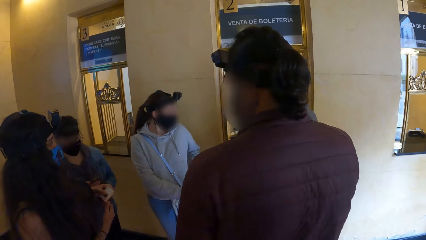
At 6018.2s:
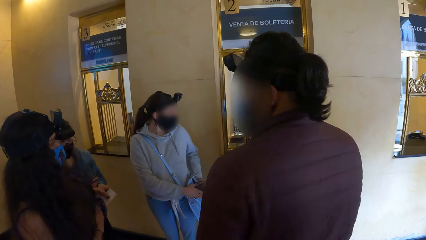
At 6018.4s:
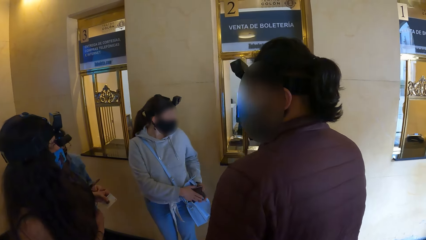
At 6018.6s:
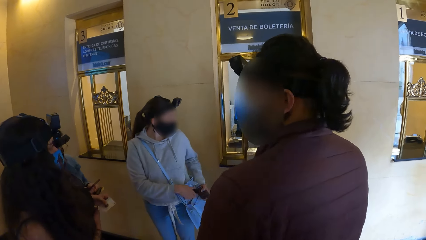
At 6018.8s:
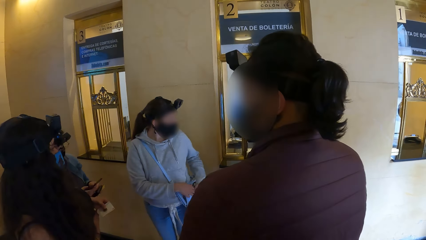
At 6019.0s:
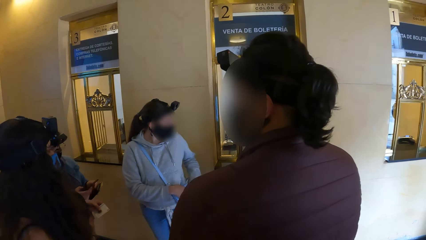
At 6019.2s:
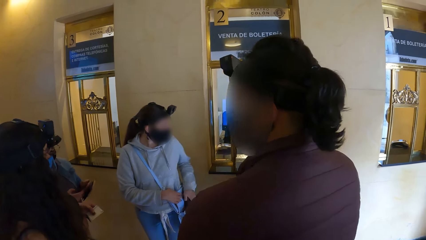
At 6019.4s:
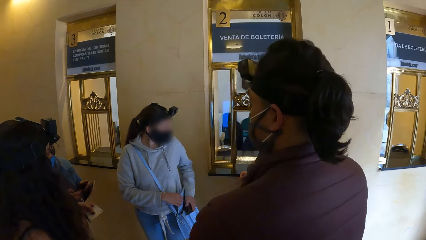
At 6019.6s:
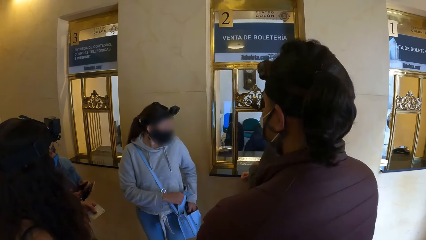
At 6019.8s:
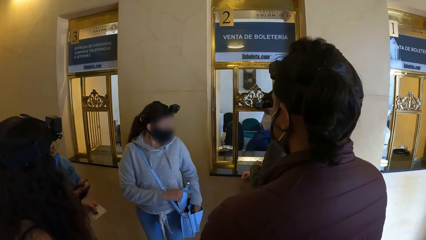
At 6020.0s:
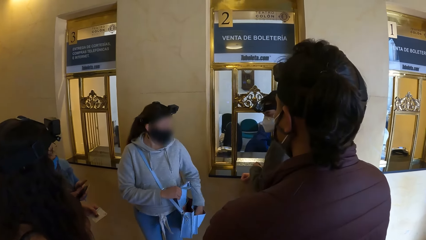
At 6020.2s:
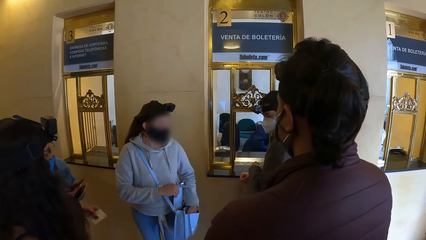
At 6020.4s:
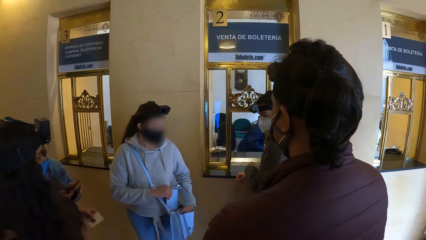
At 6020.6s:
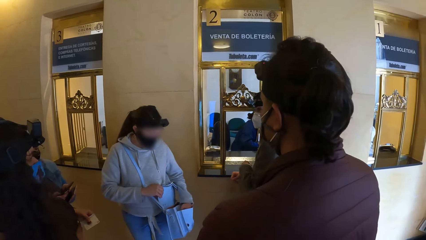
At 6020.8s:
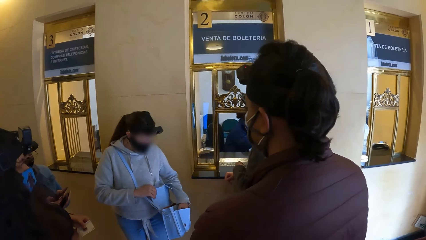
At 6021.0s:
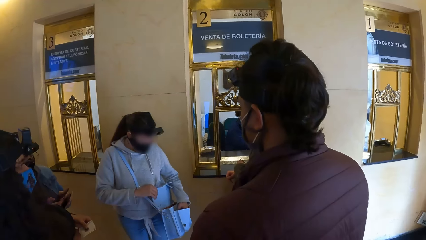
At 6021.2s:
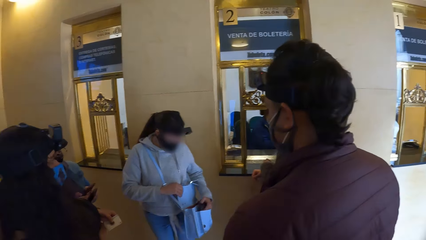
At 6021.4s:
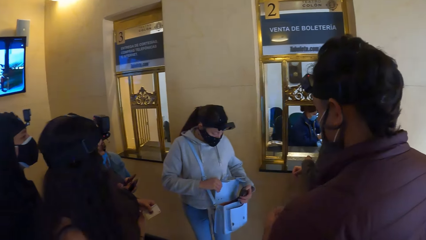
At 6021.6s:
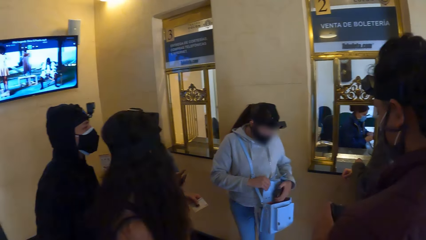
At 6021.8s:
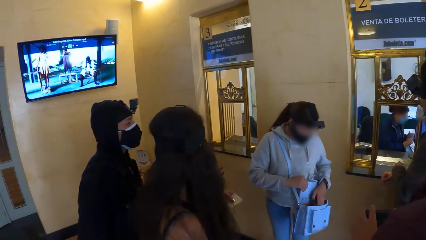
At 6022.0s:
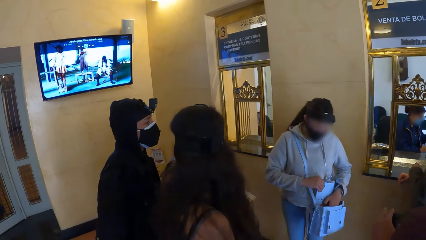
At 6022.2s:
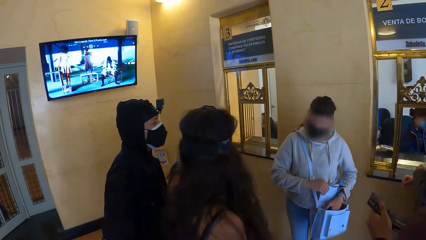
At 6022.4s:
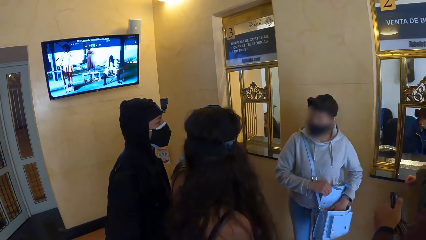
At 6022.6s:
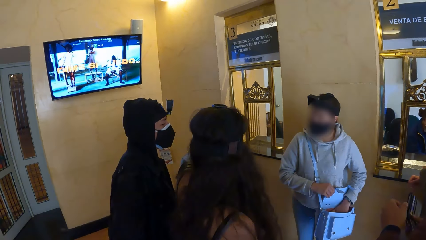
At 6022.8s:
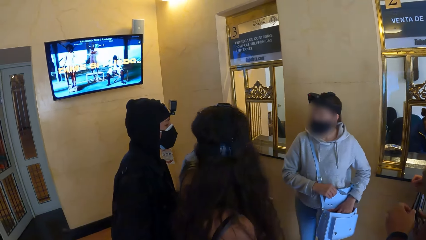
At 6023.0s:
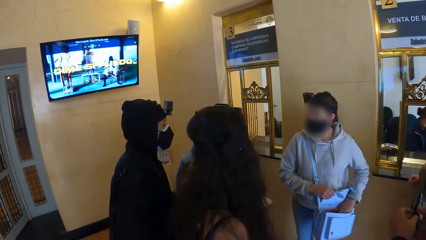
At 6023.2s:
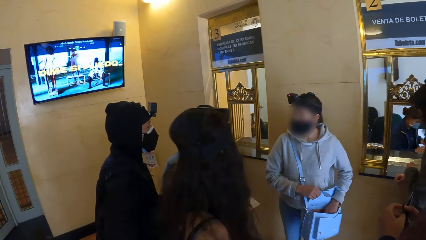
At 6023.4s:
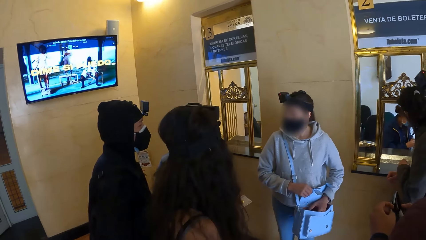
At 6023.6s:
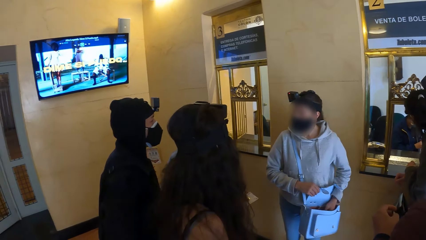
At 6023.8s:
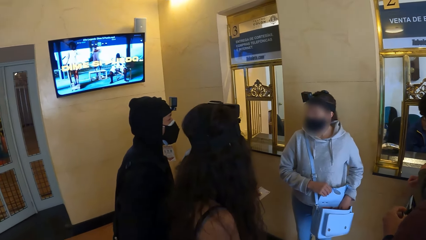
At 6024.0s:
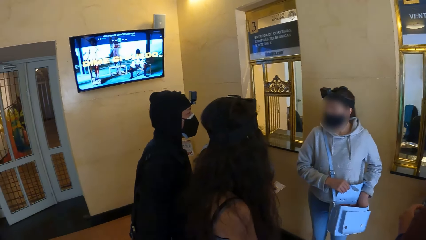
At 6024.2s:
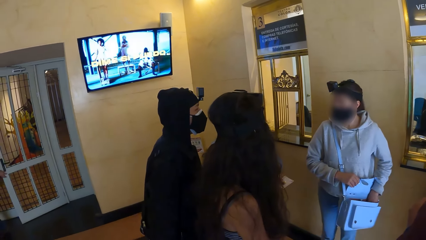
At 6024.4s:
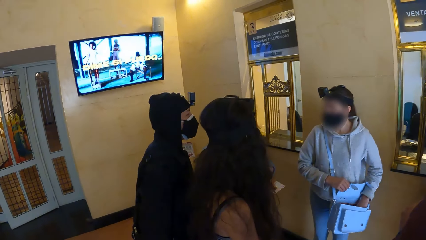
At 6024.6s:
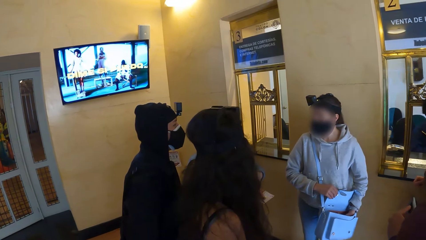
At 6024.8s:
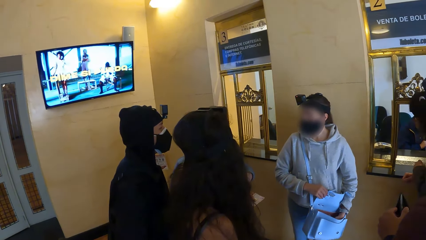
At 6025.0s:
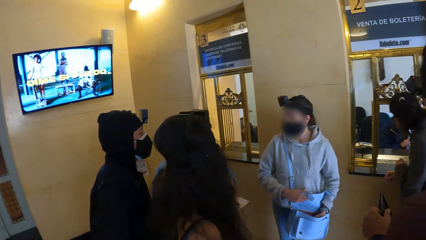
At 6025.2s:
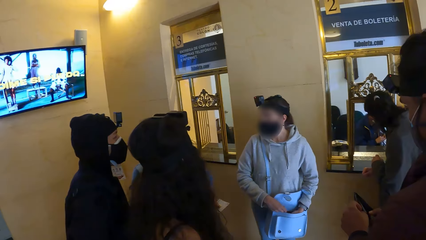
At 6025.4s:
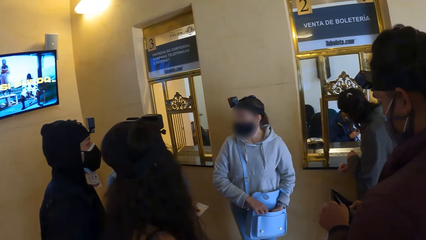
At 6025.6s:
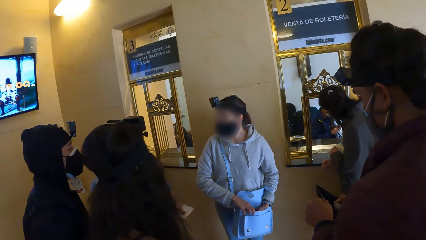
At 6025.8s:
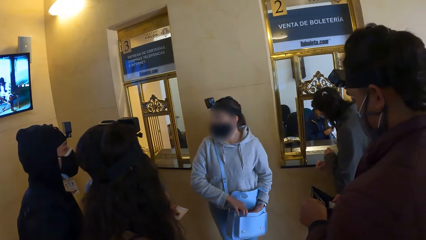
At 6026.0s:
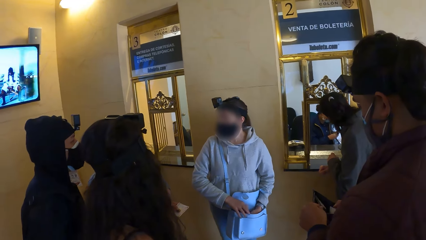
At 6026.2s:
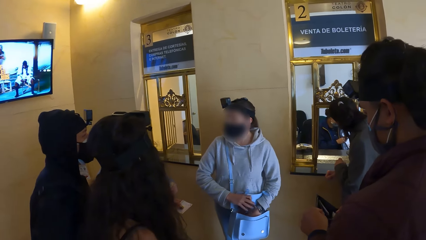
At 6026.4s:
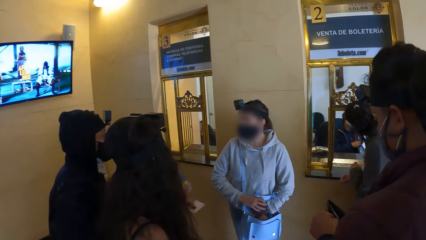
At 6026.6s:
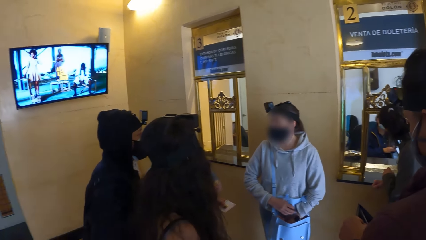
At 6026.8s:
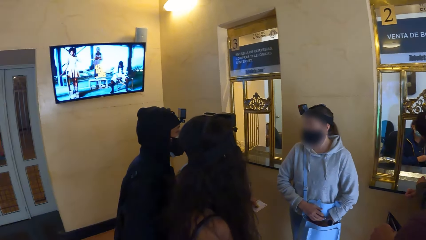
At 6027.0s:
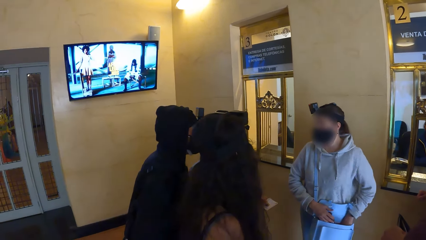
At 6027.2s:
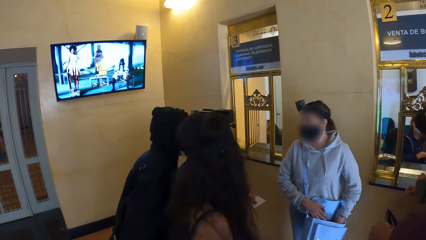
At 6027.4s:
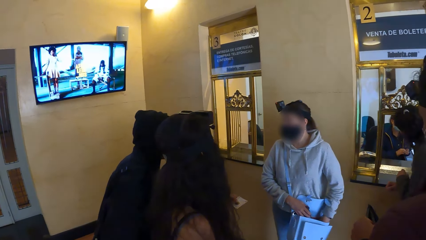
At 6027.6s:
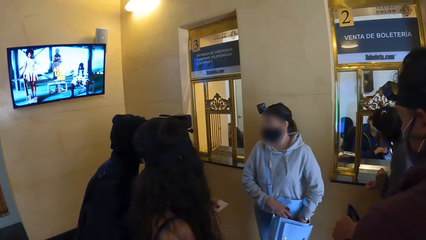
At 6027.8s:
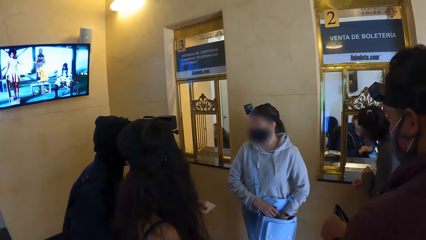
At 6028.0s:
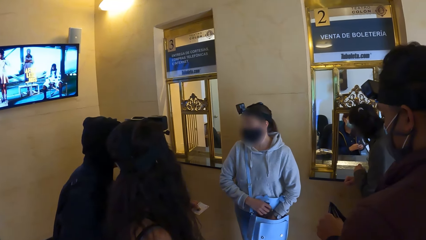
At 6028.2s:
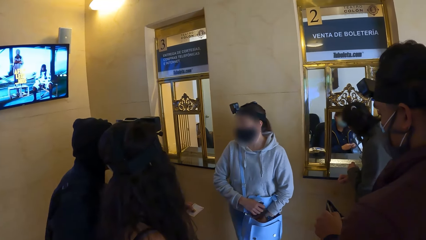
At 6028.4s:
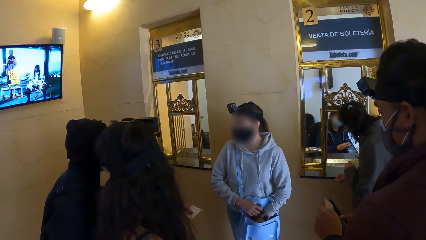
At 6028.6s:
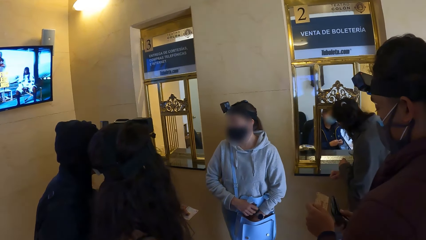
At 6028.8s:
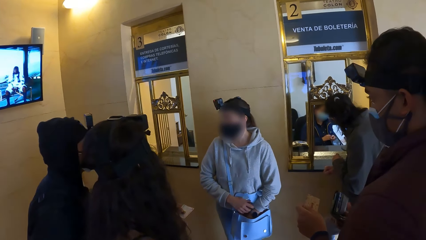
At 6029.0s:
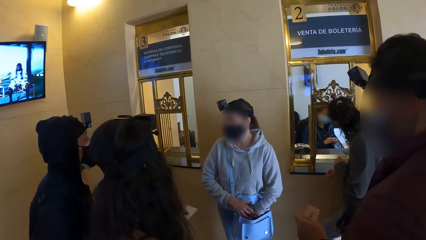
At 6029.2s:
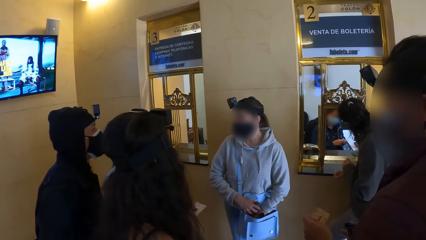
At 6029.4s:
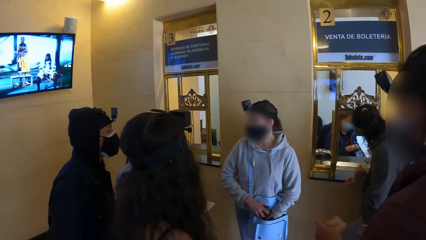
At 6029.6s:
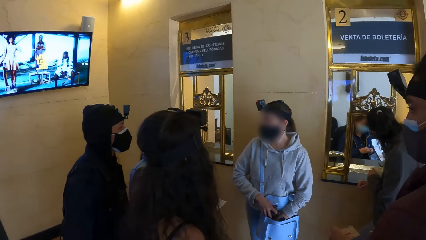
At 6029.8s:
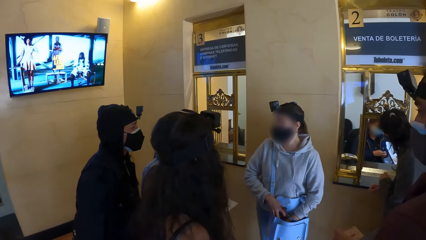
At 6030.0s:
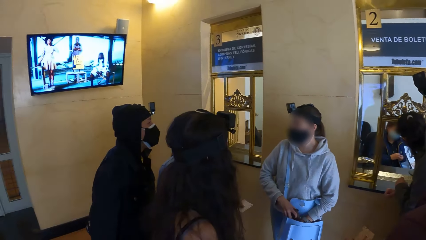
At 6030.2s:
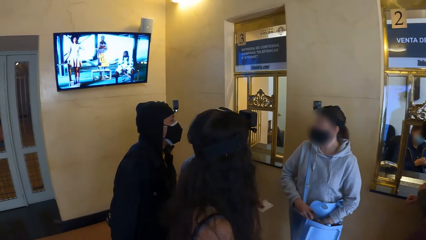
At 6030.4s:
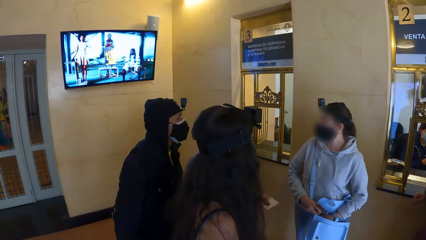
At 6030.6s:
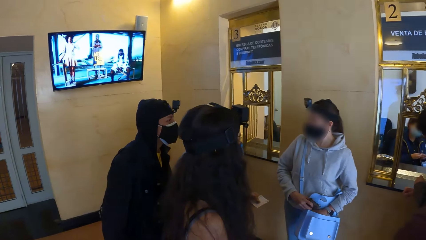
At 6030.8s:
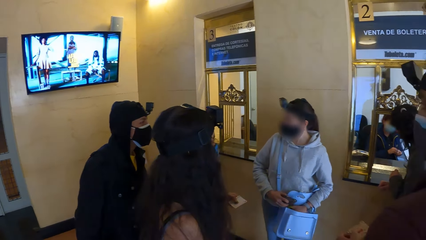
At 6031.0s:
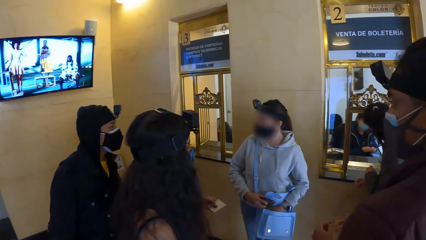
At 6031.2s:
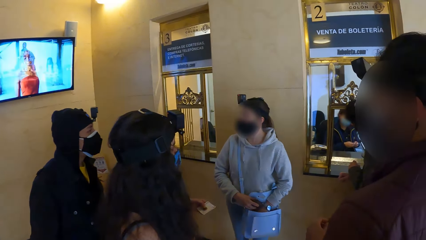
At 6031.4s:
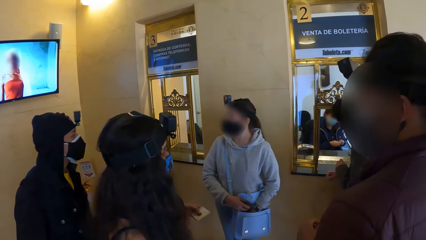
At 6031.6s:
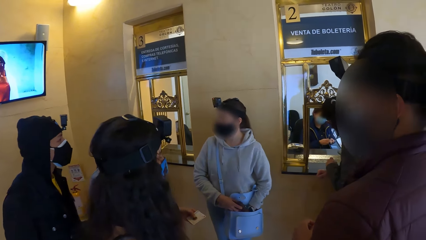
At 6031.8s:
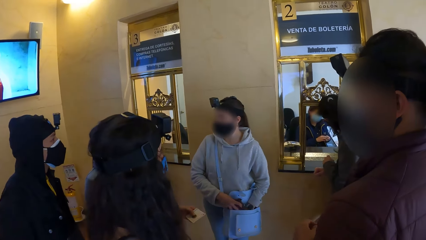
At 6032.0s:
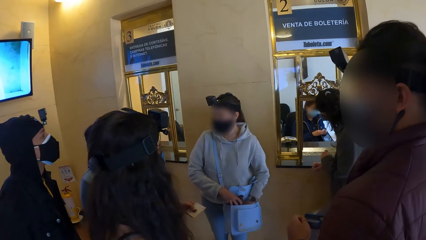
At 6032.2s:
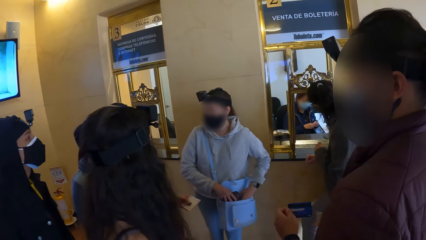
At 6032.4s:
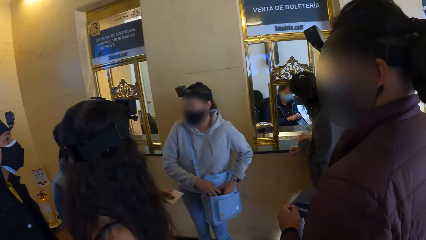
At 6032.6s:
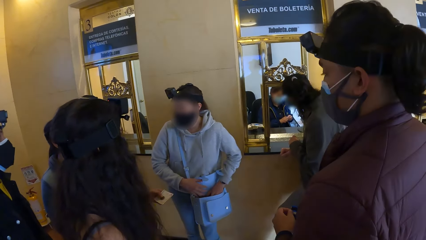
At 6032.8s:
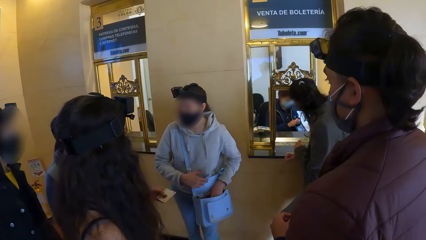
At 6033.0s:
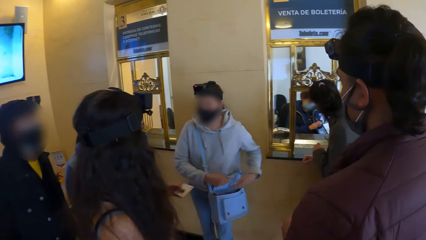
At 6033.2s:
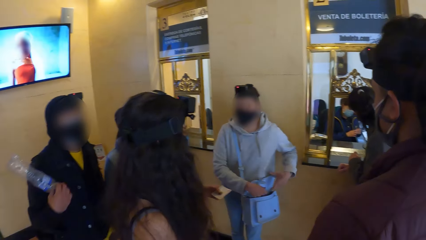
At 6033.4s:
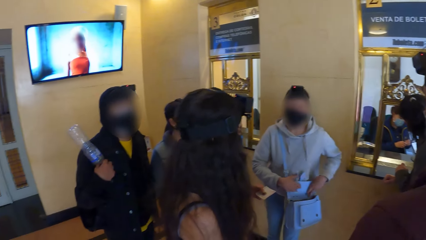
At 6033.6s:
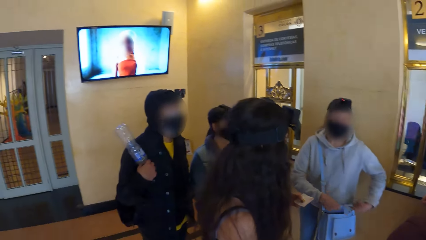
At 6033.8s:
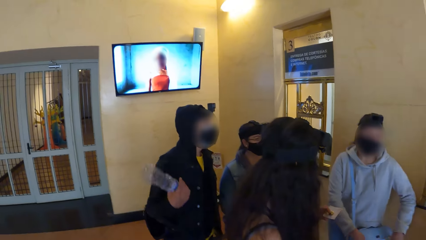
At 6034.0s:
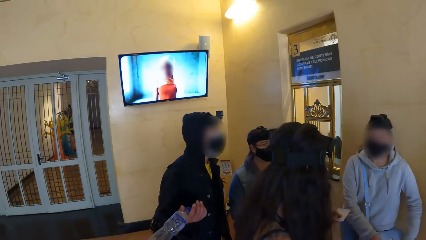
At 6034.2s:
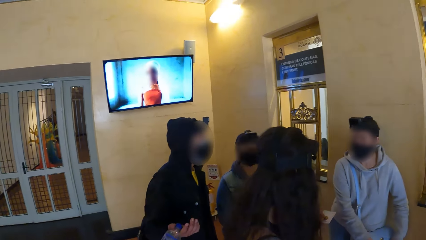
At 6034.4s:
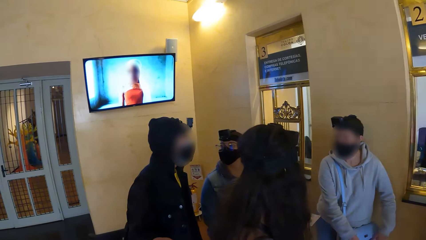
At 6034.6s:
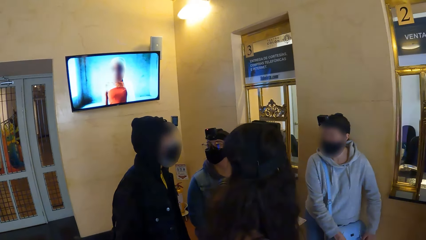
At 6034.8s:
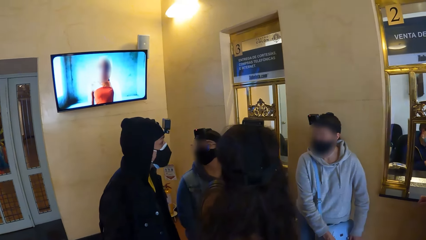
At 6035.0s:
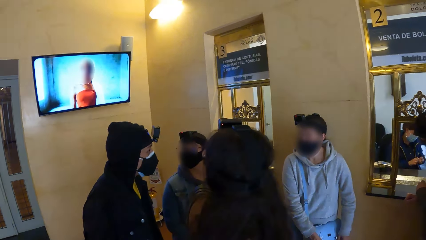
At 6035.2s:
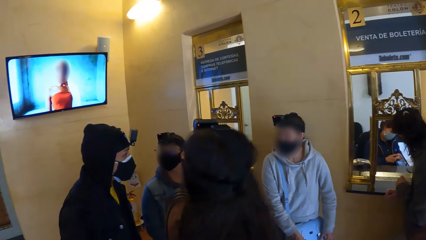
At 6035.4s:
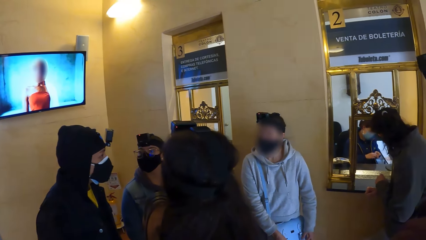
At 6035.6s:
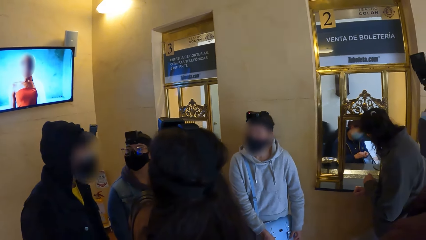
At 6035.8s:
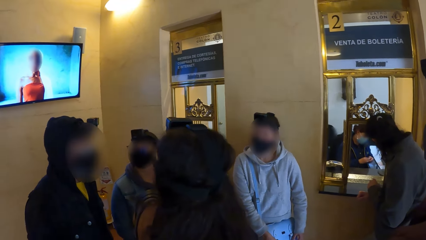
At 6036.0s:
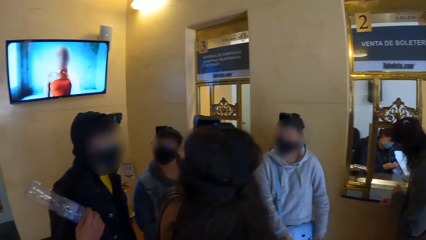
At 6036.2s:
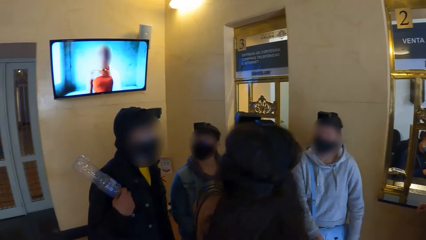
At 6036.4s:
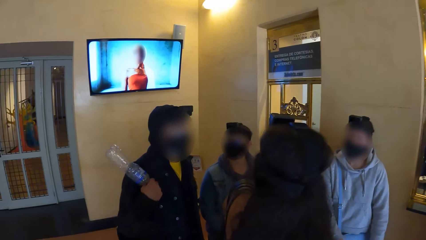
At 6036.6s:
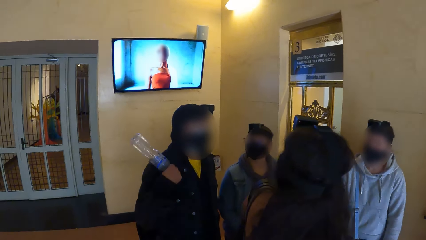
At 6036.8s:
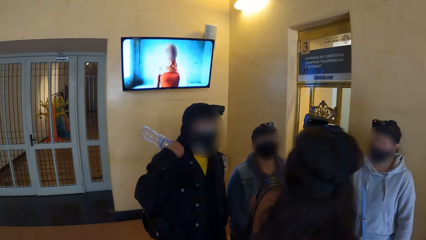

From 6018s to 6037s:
The camera wearer looks at a man. A woman searches a bag with her left hand. The camera wearer watches the television on the wall. They look around the room. A man searches a wallet with both hands. The woman interacts with another woman, a third woman and a fourth woman. Another man interacts with another woman. The third woman holds a bottle with her right hand. The camera wearer watches the television on the wall.
